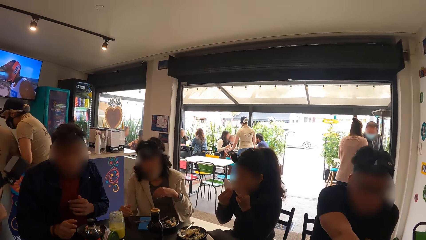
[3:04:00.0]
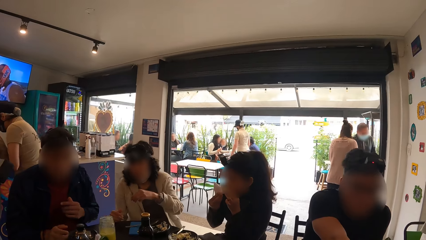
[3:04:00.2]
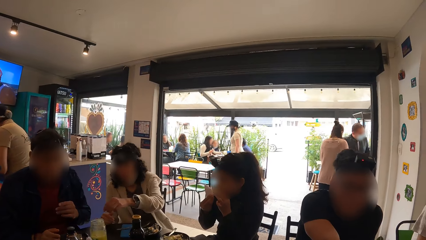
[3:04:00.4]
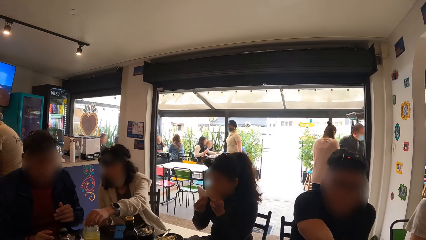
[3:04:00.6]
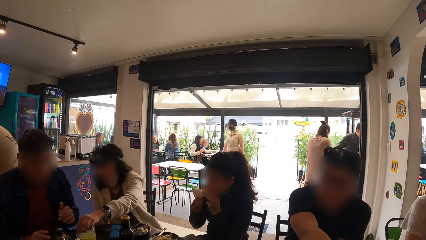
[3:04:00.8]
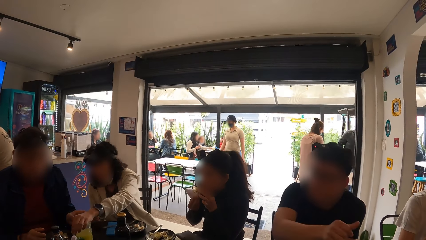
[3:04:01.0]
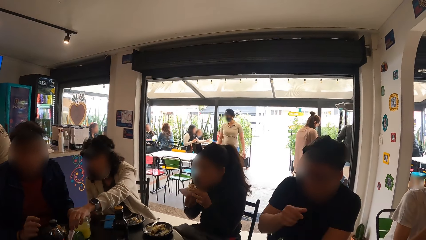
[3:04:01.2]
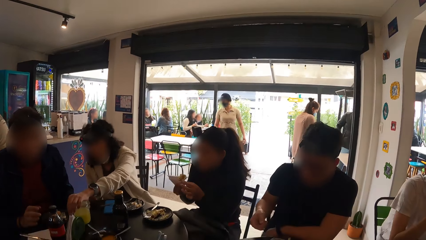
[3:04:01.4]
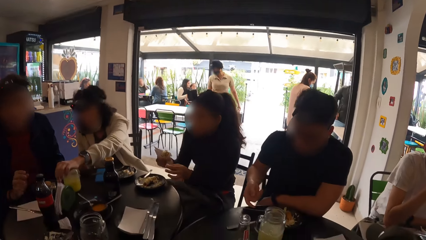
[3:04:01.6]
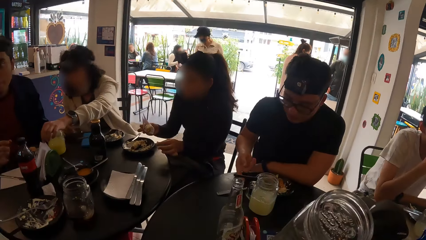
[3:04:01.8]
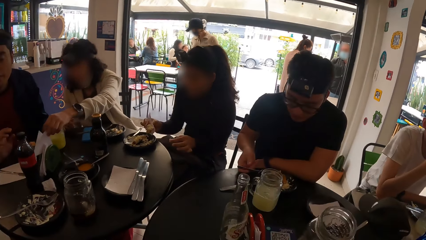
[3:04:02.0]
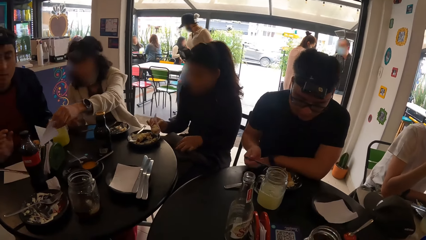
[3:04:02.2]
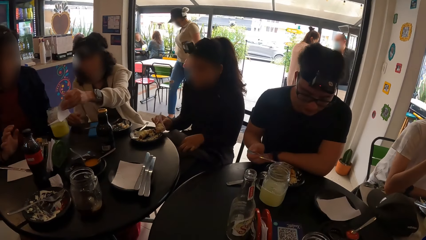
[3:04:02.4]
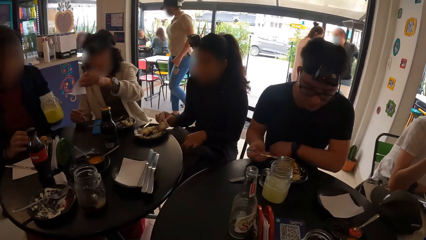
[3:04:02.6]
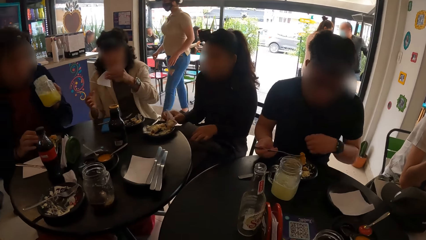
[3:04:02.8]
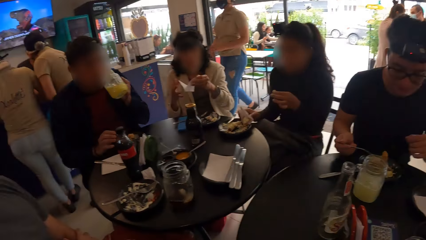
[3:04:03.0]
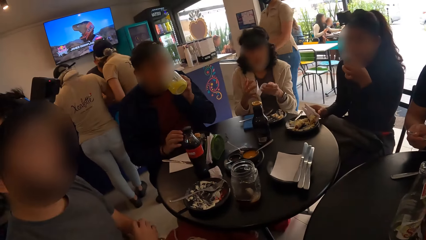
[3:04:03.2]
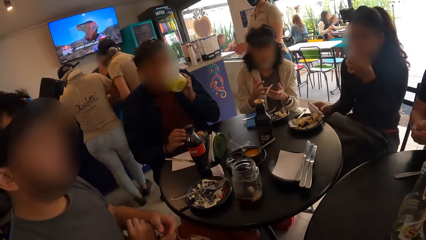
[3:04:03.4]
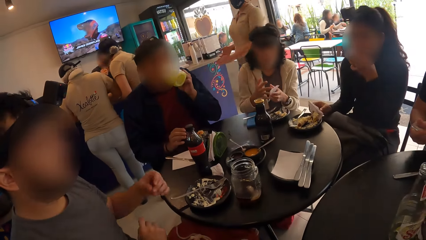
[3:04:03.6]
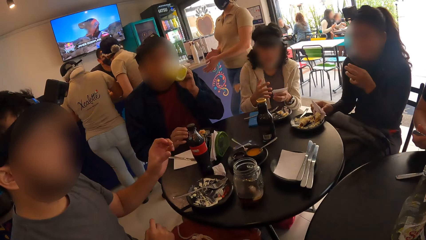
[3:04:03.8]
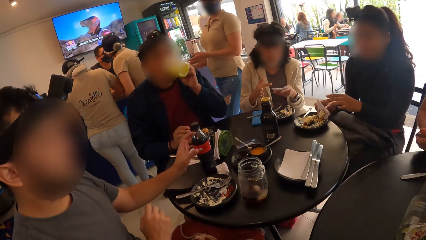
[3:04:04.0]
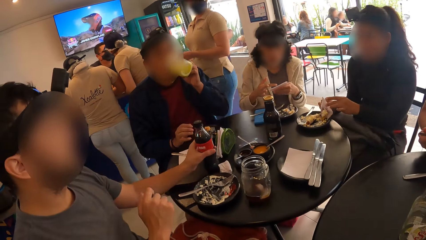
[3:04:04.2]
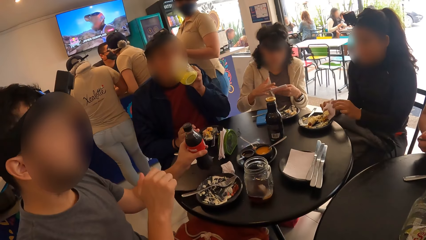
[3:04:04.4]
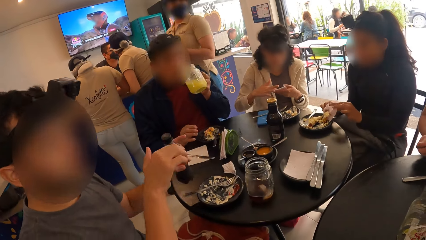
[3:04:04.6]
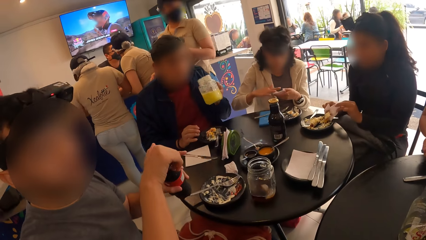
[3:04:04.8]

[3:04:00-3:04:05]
A woman takes a serviette from the table with her left hand. A man picks up the fork from the plate on the table with his right hand. The camera wearer drops the cup of juice in his right hand on the table. Another man picks up the cup of juice from the table with his left hand. He drinks from the cup in his left hand. A third man picks up the bottle of drink from the table with his left hand.

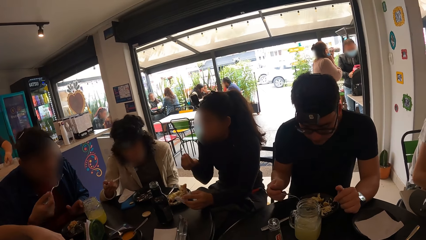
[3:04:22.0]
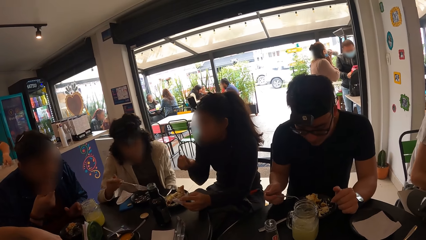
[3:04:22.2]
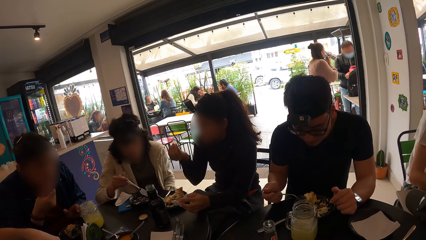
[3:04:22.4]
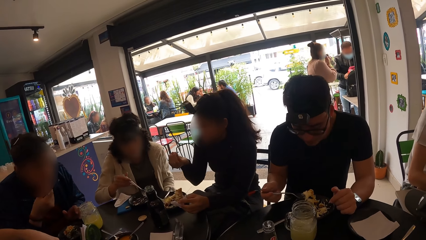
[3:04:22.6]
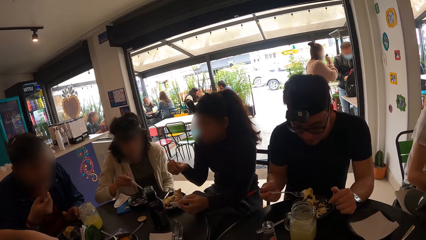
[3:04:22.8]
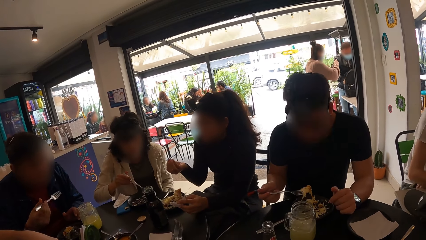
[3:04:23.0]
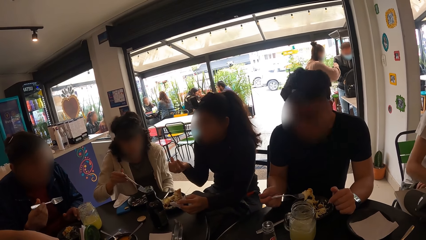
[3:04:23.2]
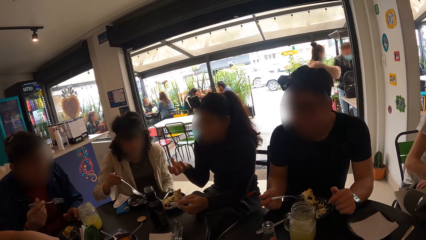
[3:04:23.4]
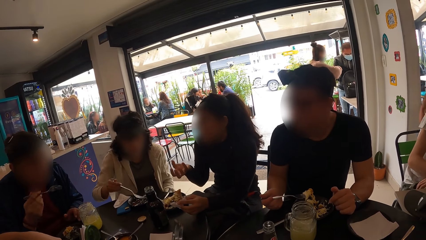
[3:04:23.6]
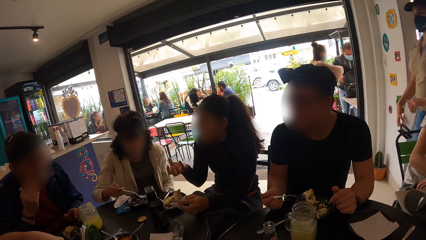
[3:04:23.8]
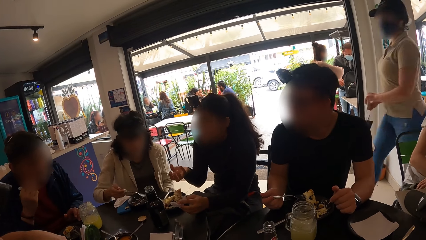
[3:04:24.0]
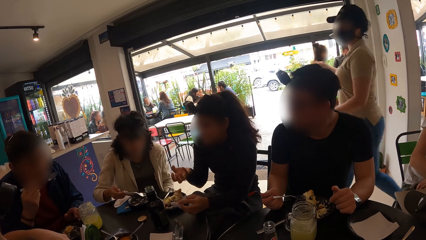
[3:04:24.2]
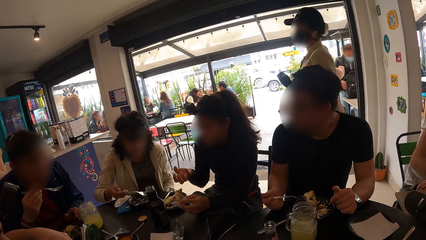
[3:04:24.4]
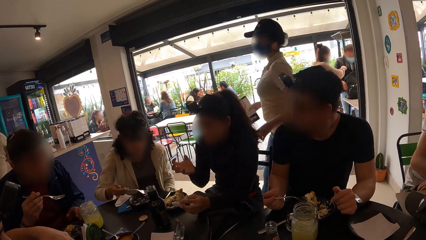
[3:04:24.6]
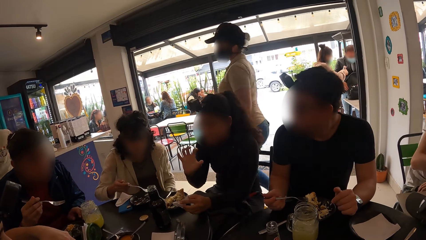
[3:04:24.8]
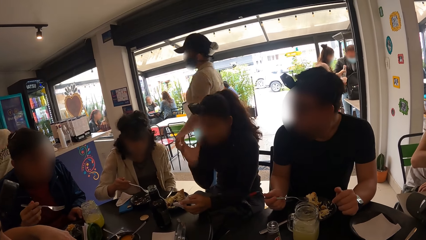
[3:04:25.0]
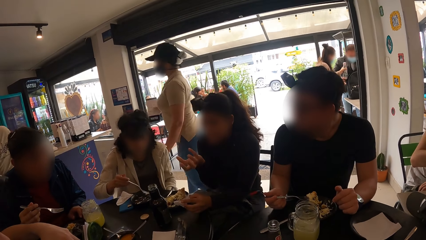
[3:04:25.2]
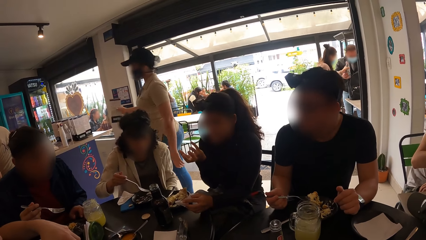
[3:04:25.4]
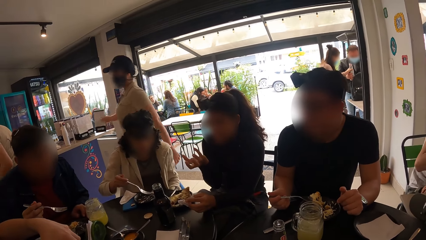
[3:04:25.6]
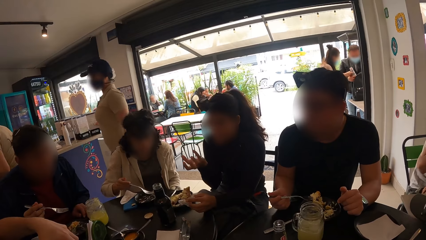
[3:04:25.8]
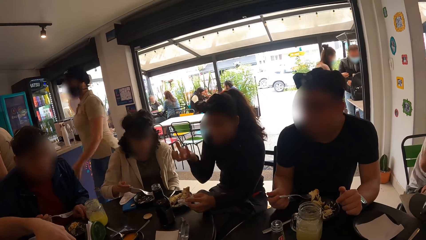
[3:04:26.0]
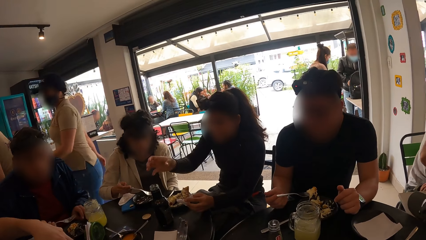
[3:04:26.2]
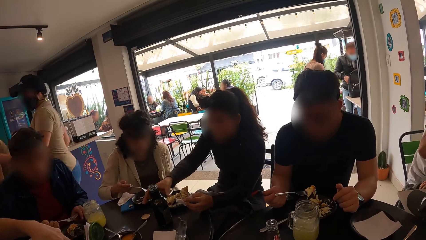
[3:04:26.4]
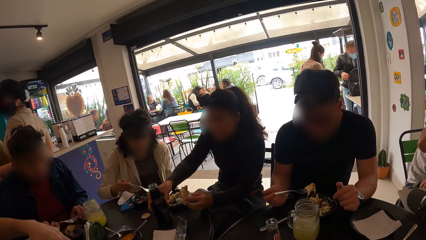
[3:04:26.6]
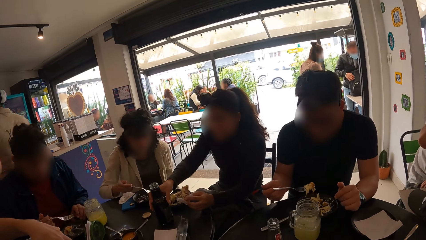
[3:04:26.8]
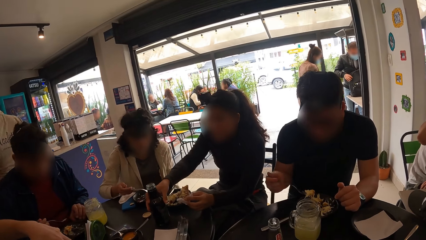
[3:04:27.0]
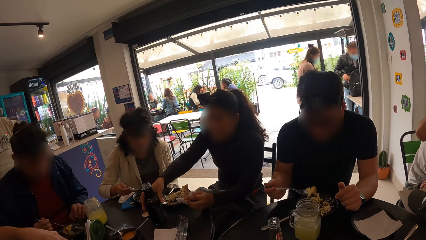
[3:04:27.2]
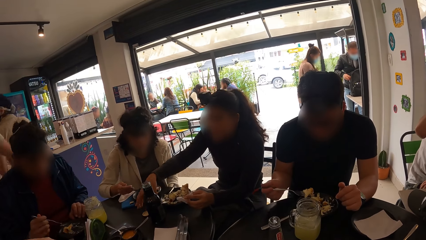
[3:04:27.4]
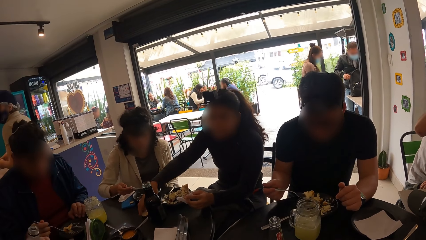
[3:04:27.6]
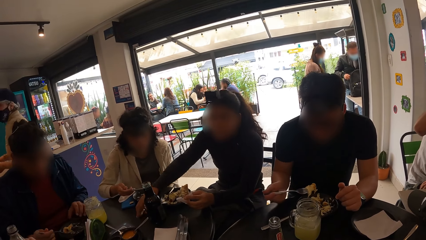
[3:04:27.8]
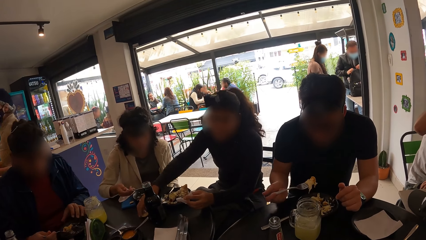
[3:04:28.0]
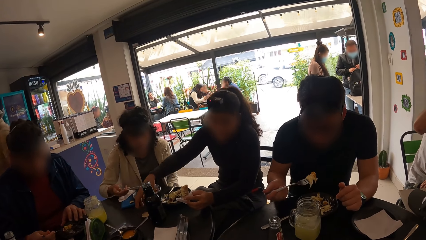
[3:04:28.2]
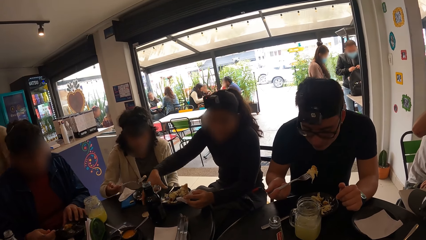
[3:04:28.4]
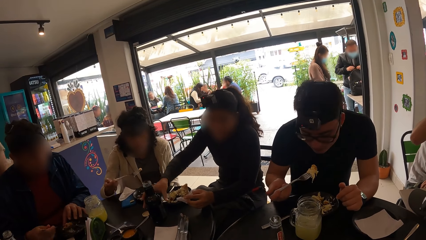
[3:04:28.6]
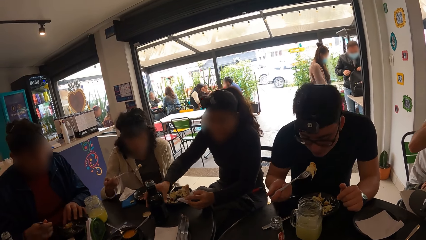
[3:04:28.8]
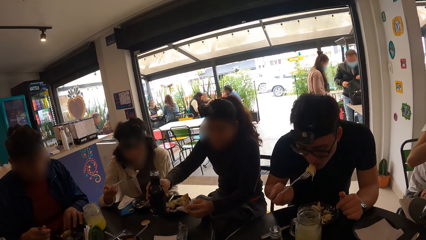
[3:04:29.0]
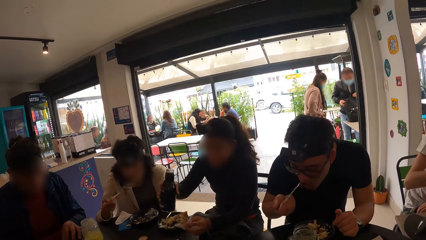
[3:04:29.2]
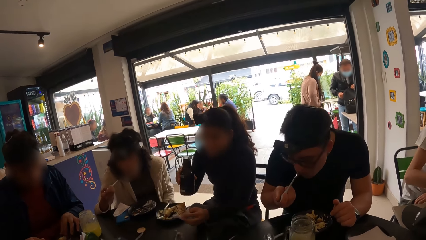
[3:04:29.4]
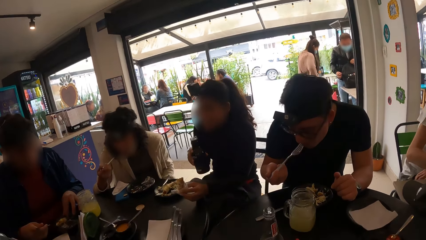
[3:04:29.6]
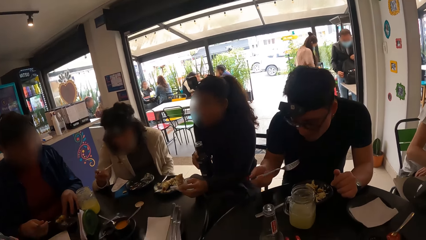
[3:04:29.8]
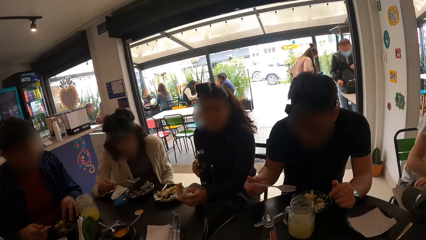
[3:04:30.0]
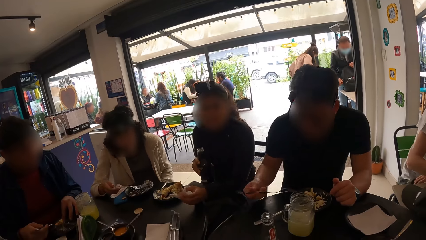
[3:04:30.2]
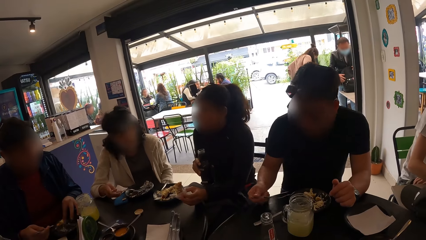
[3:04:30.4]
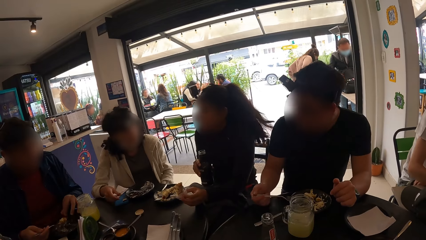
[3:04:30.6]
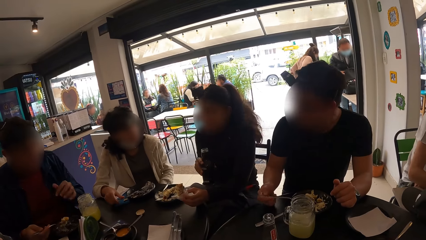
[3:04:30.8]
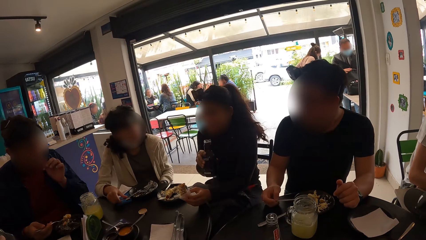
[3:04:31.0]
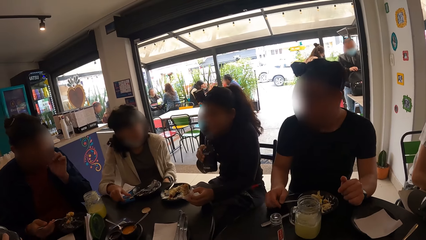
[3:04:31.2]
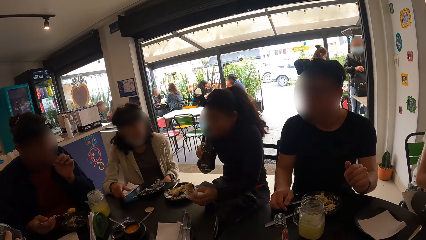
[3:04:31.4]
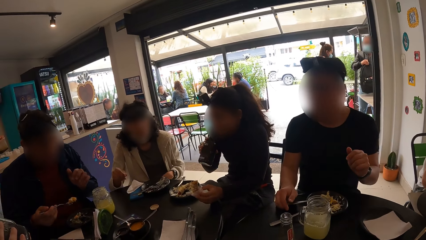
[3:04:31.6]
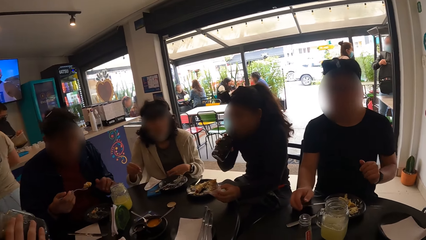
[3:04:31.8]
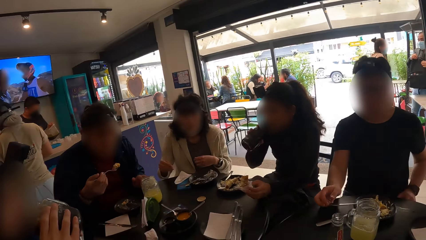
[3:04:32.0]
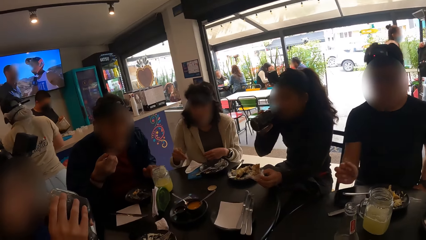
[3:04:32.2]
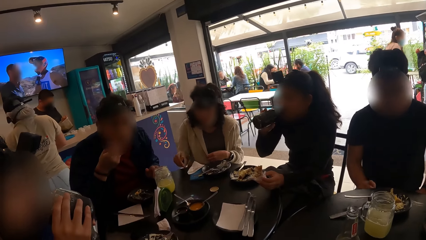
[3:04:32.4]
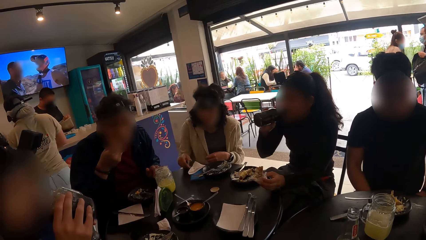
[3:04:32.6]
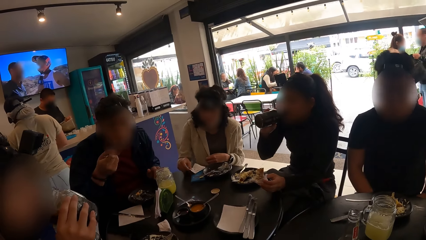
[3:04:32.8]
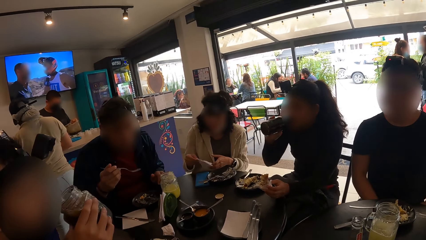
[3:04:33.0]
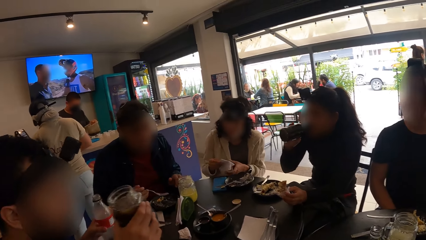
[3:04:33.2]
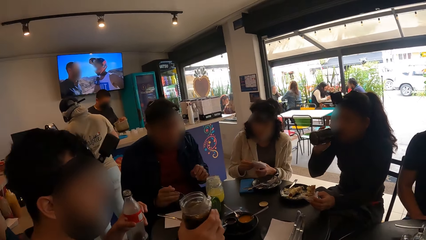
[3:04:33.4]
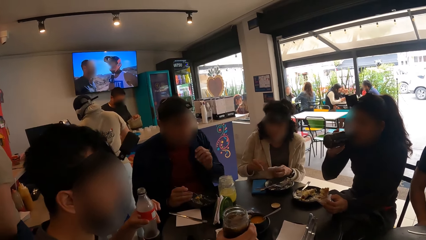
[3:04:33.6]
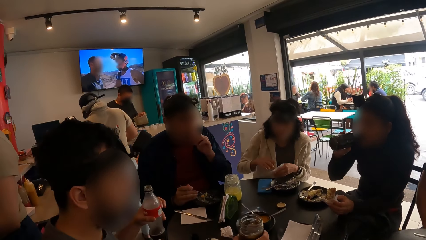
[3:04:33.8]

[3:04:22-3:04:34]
A man puts the food into his mouth with the fork in his right hand. A woman moves the bottle on the table with her right hand. She moves the lid of the bottle on the table with her right hand. She picks up the bottle from the table with her right hand. Another man puts food into his mouth with the fork in his right hand. Another woman puts food into her mouth with the fork in her right hand. The first man takes food from the plate with the fork in his right hand. The second man drops the fork on the plate on the table with his right hand. The second woman drops the fork on the plate on the table with her right hand. The first woman drinks from the bottle in her right hand. The first man puts the food into his mouth with the fork in his right hand. The second woman picks up the serviette from the table with her right hand and passes the serviette from her right hand to her left hand.
